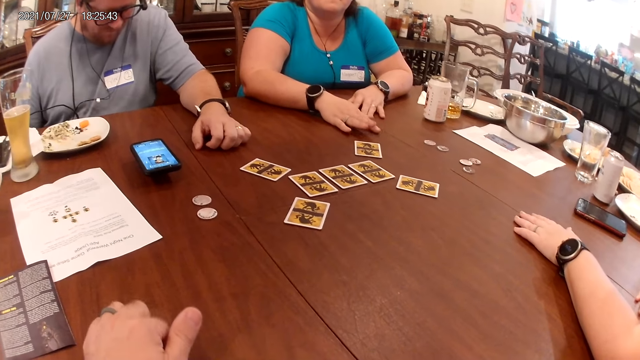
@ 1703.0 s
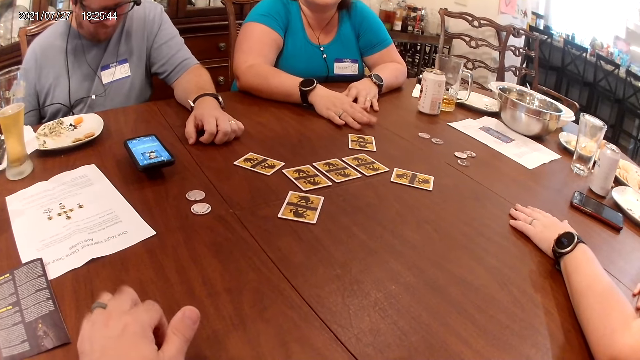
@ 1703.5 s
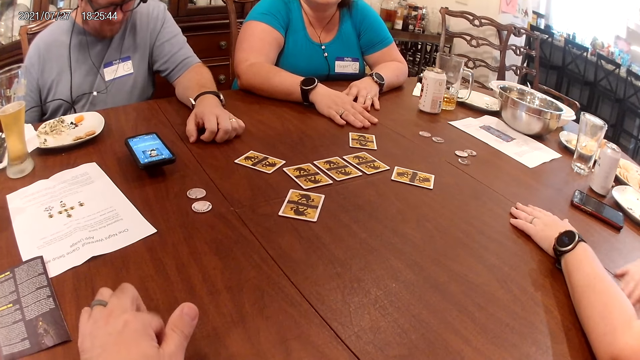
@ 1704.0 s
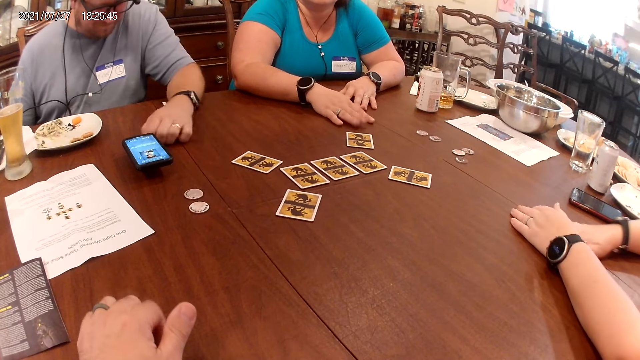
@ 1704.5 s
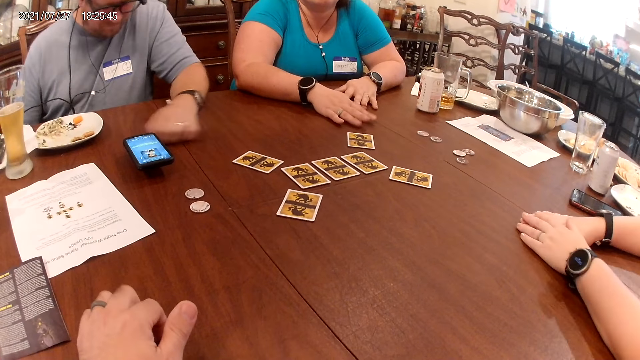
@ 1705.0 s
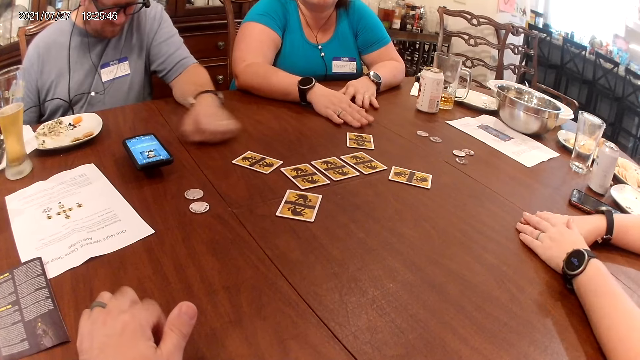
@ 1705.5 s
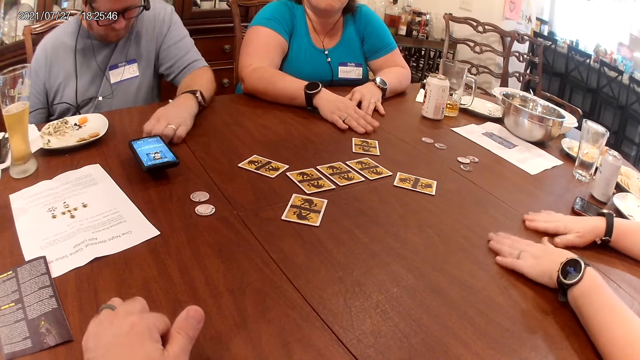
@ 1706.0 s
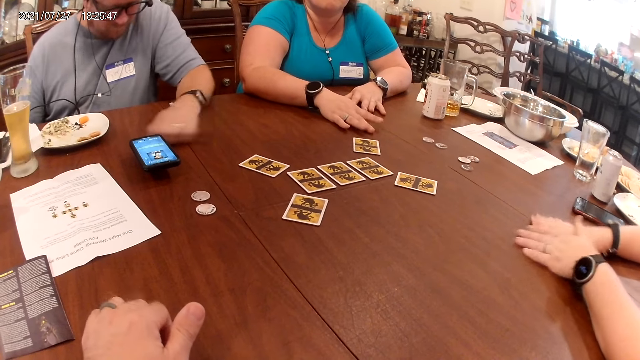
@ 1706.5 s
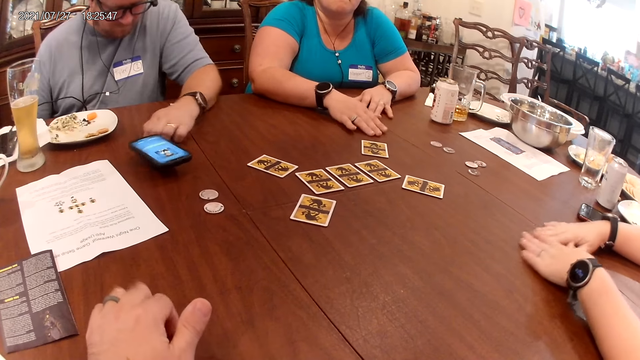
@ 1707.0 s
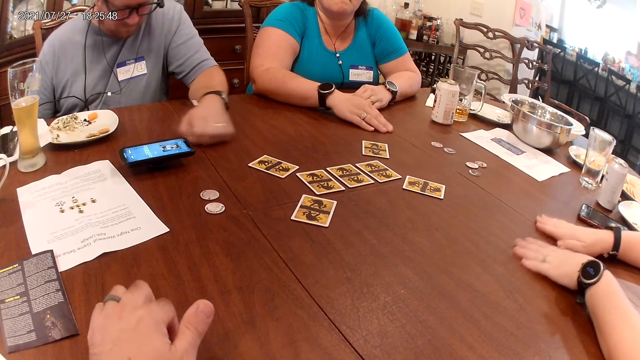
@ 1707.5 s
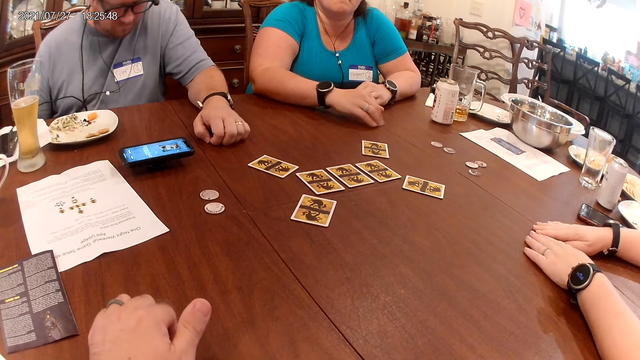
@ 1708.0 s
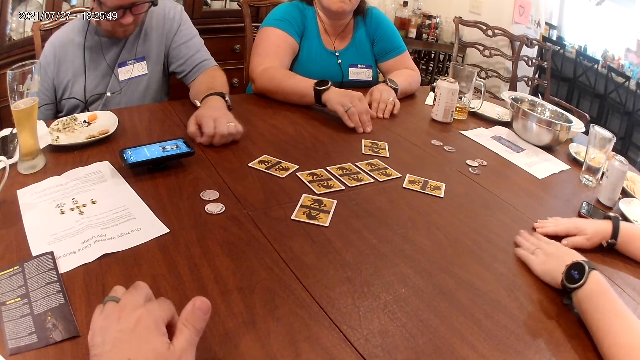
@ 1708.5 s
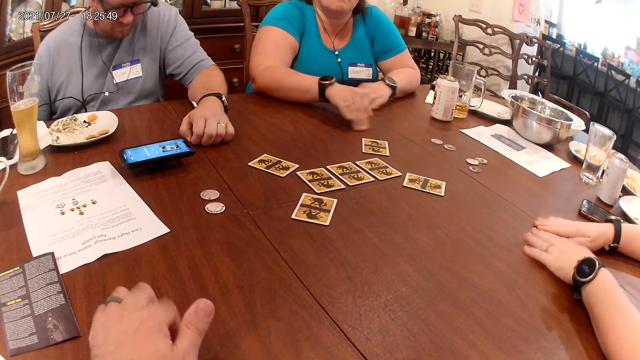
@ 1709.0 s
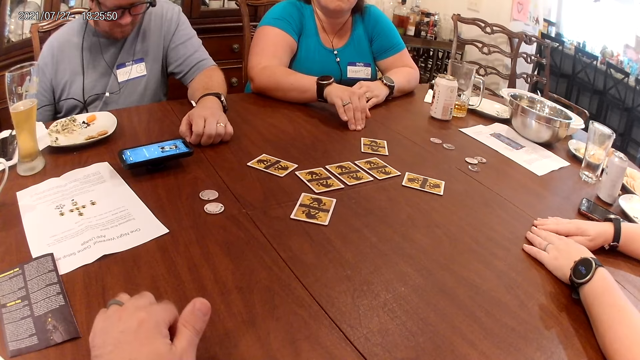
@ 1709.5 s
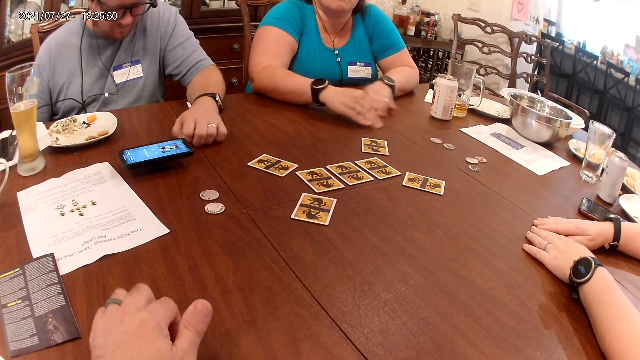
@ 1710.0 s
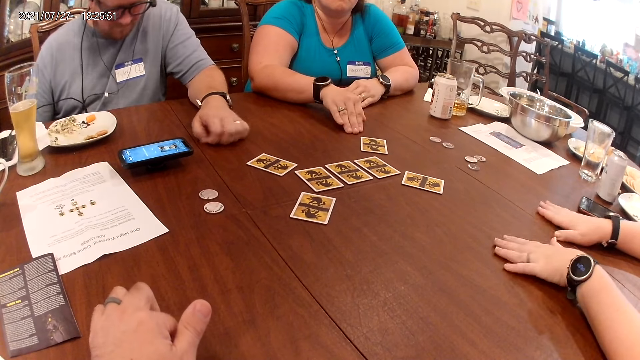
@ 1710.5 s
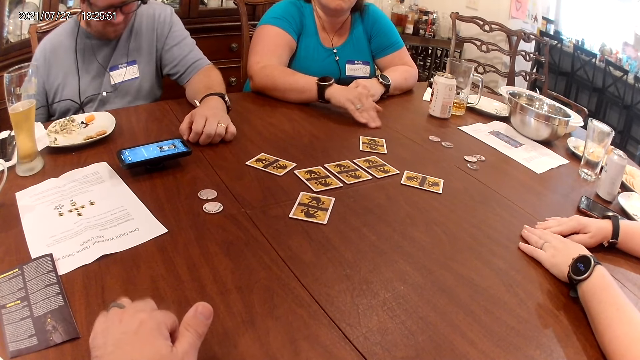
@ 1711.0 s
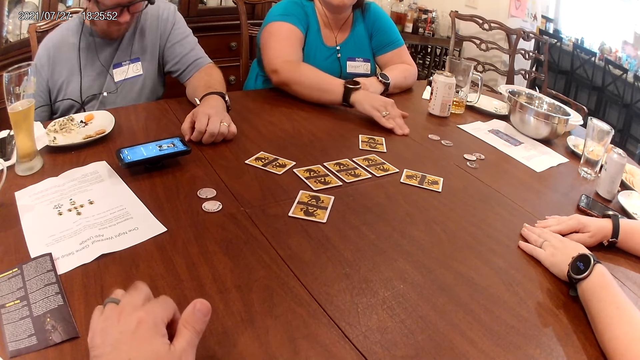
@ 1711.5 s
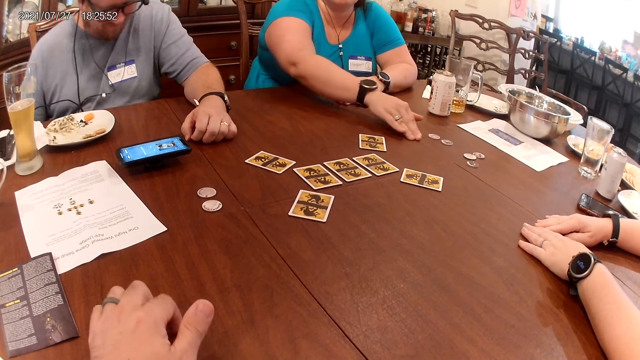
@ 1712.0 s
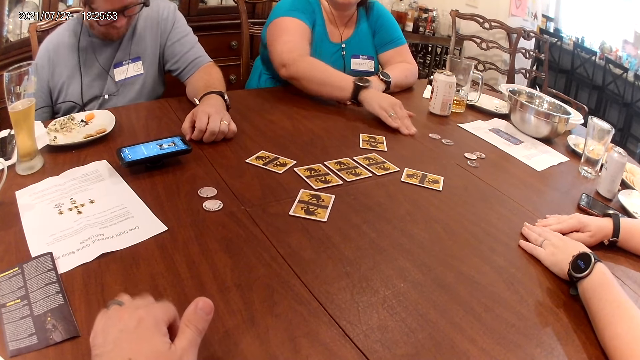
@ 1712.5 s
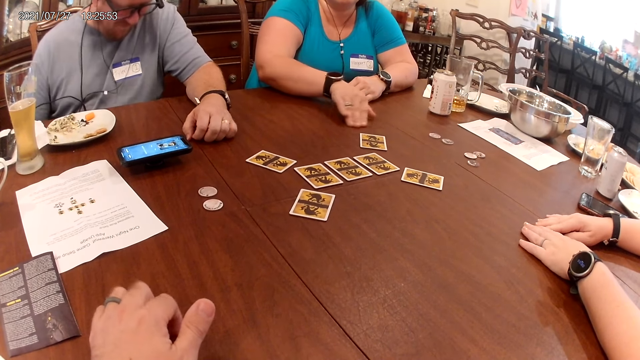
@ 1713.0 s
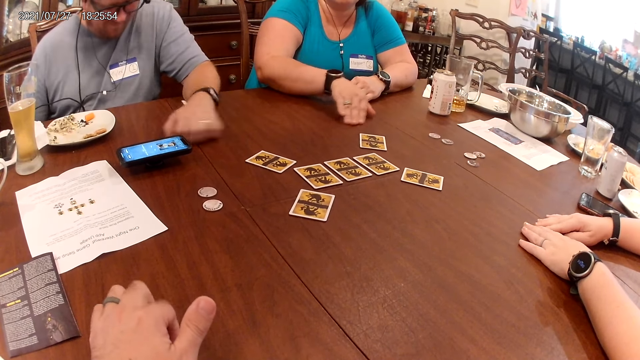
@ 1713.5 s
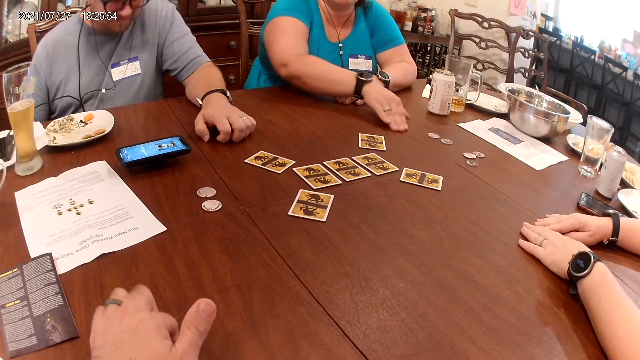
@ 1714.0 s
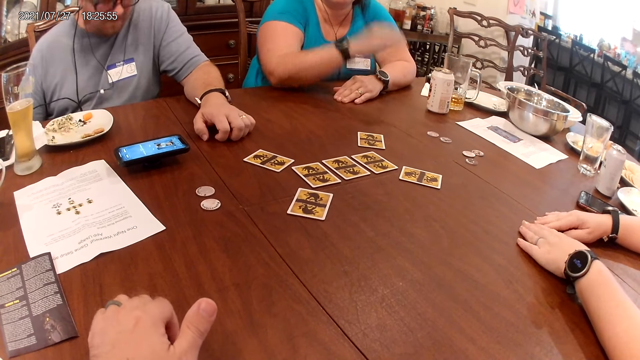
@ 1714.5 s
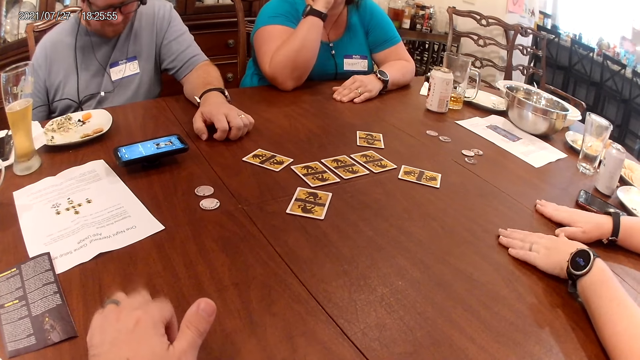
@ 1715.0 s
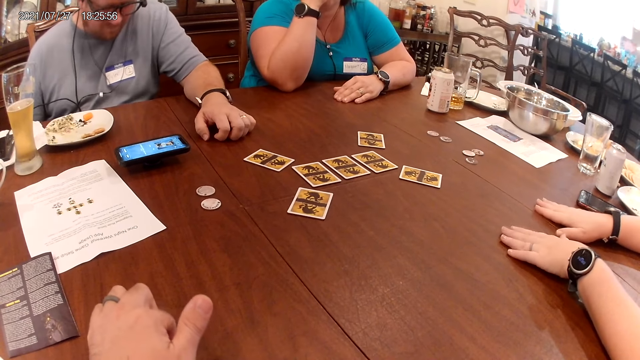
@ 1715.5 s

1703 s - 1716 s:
The man moves his hand on the table and hits his phone on the table with his left hand. A woman moves her hands on the table.

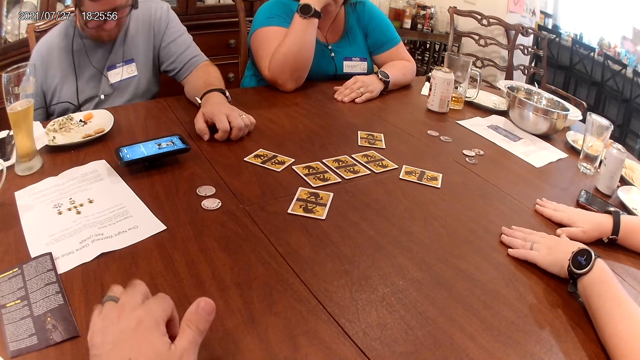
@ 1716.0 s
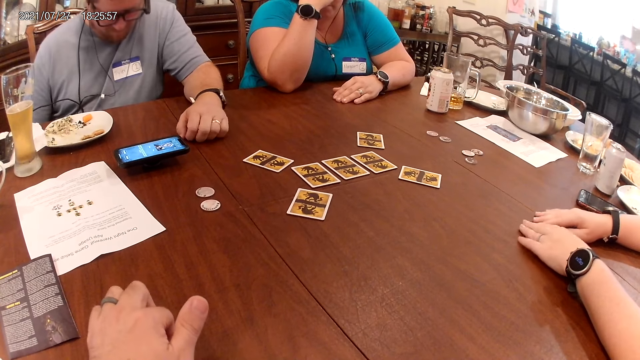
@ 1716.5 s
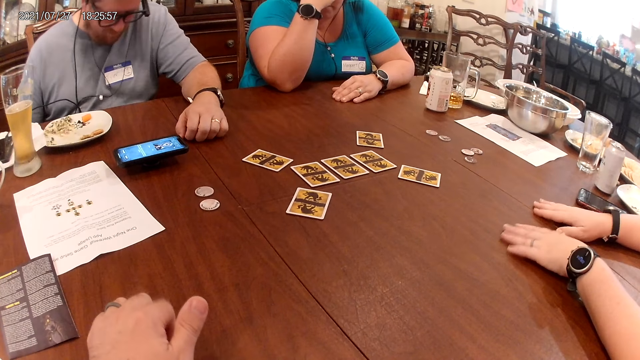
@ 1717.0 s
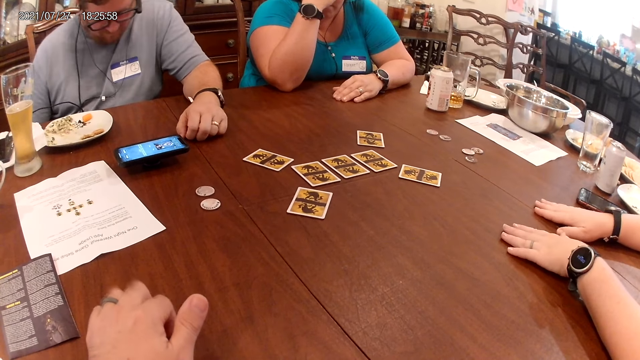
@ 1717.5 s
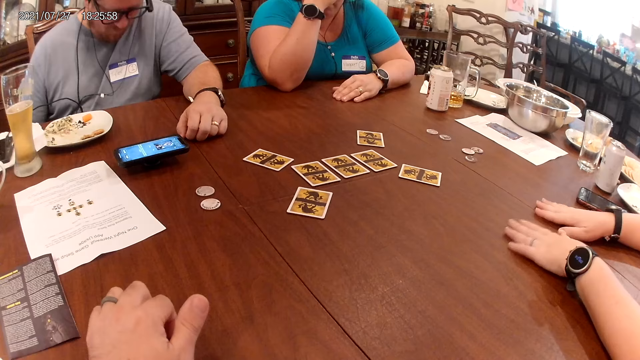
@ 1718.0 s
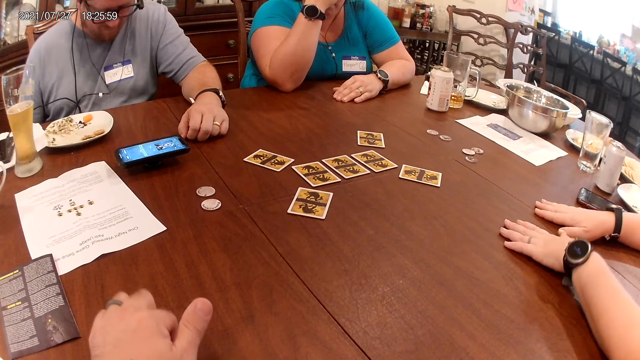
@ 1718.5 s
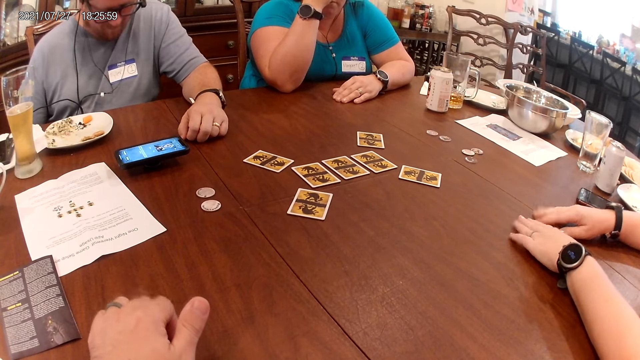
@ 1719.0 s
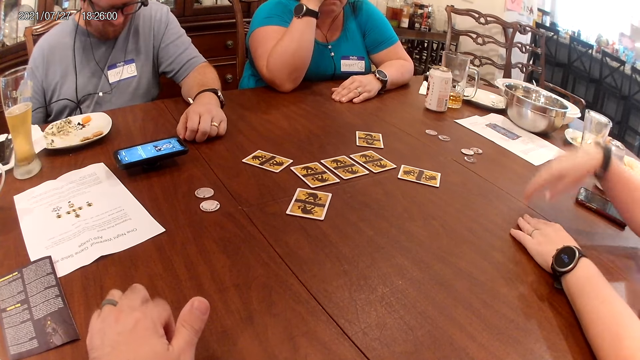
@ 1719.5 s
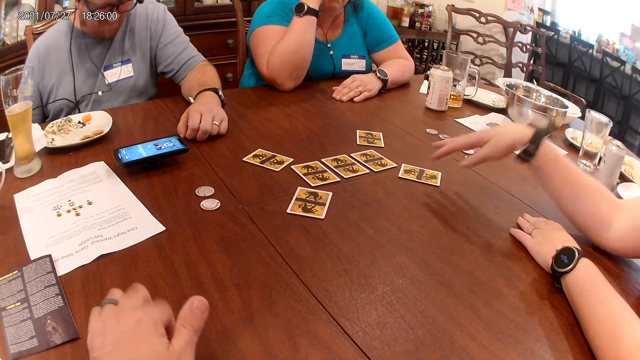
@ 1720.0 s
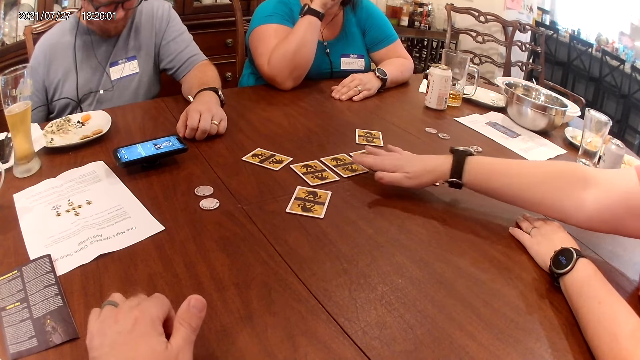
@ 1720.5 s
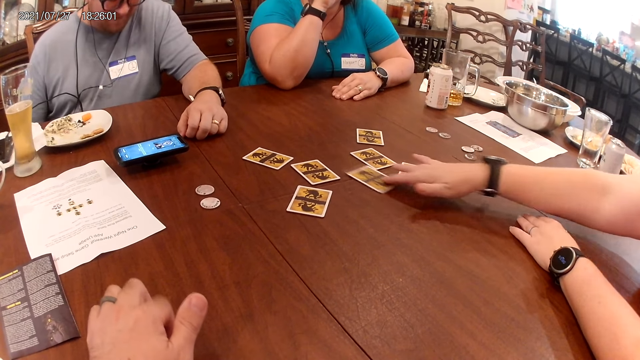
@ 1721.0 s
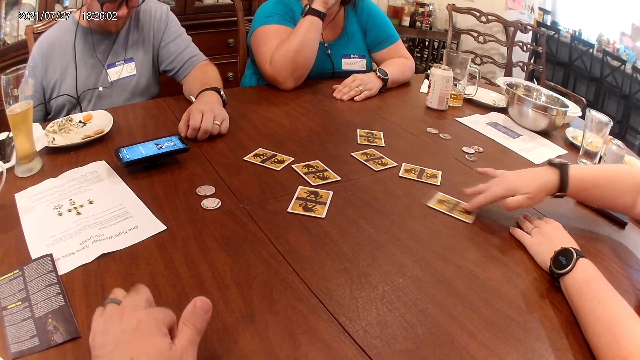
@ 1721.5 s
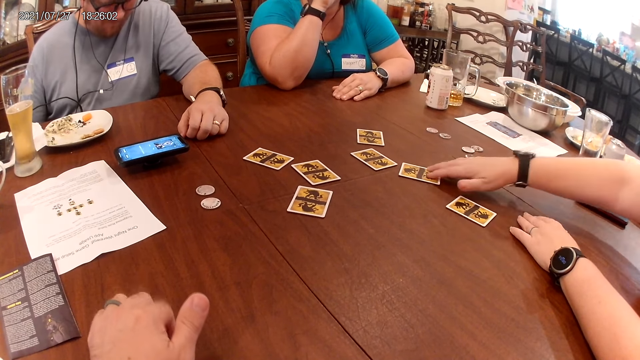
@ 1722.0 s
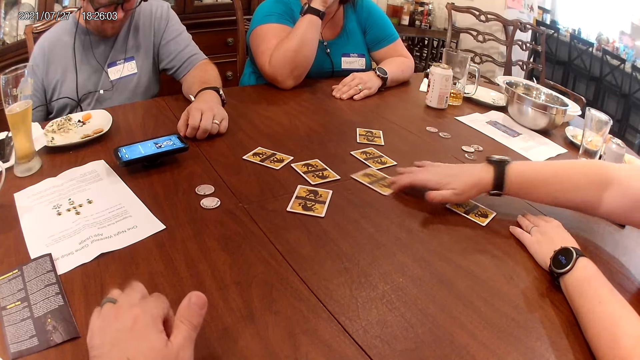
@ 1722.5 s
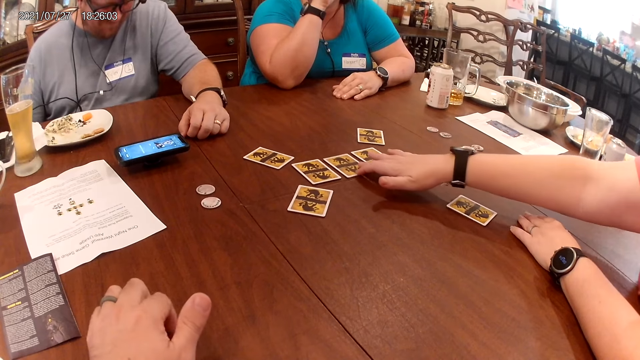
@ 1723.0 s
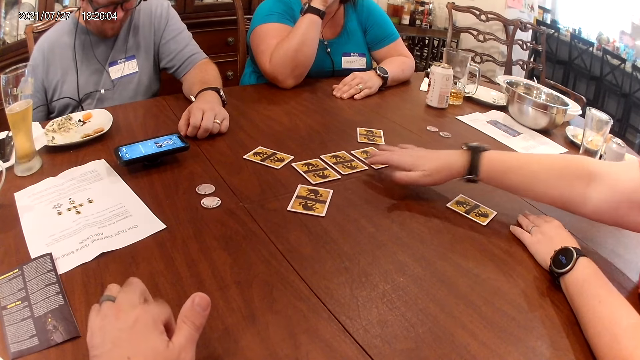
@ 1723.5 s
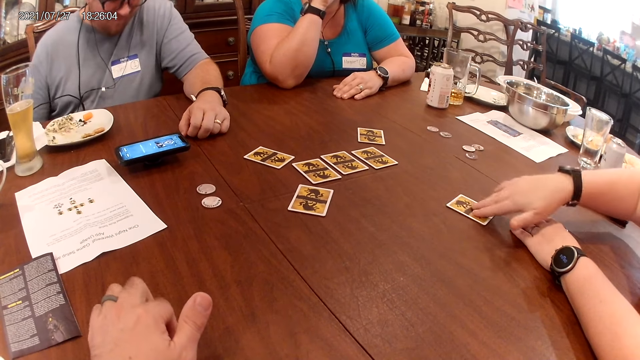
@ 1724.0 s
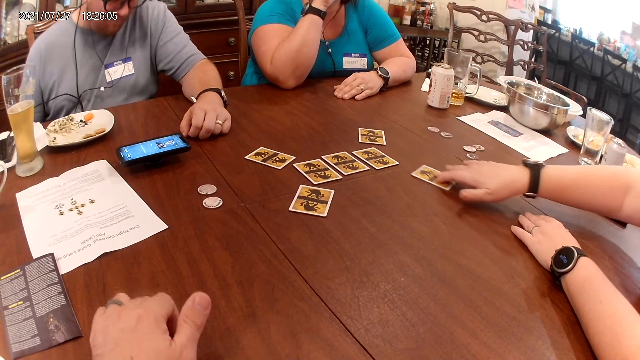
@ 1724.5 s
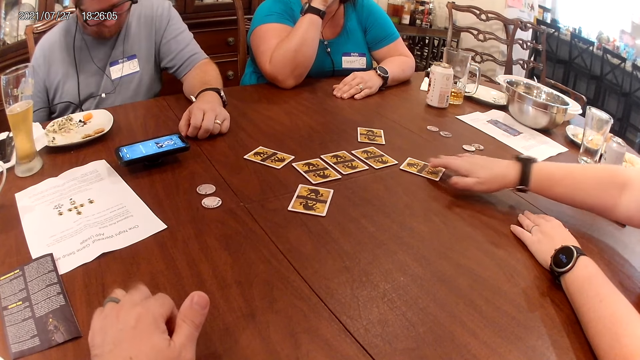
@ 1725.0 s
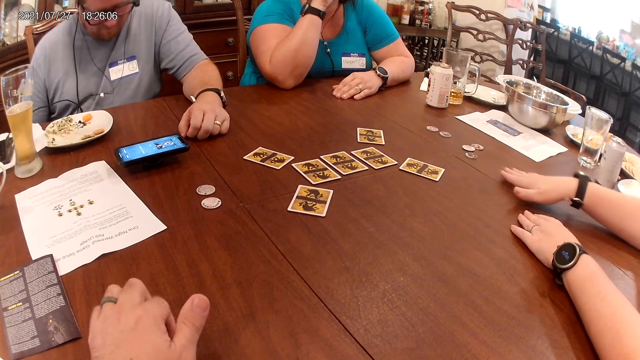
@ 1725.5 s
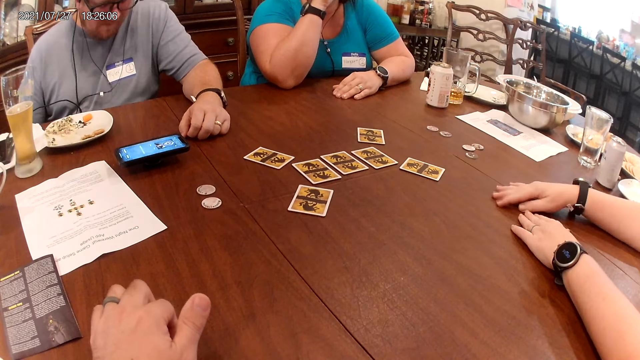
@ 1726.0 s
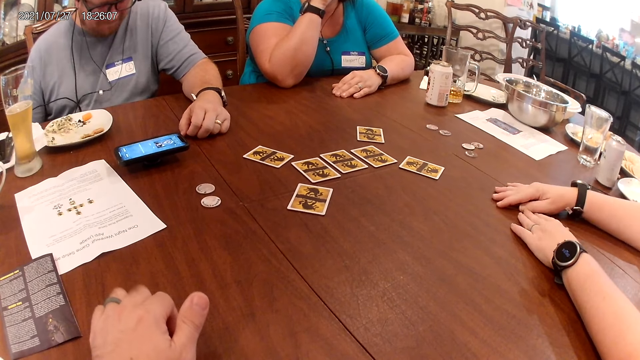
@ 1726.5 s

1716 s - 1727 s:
A woman moves a card on the table with her right hand. She pulls a card. She moves a card on the table with her right hand repeatedly.
